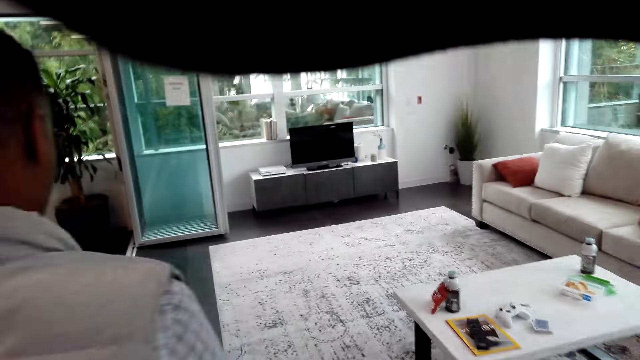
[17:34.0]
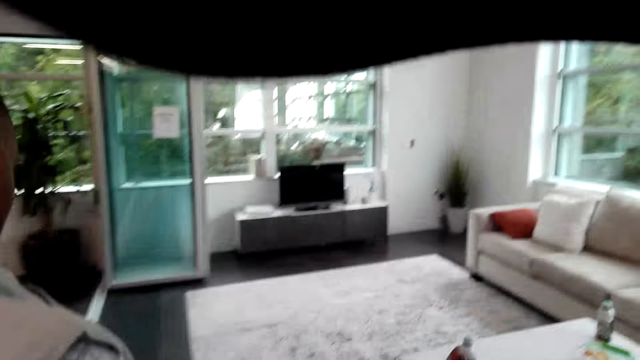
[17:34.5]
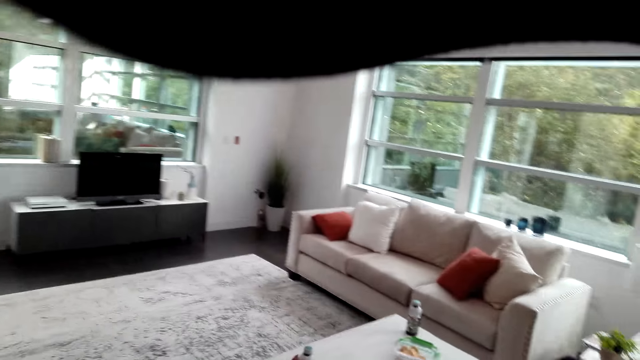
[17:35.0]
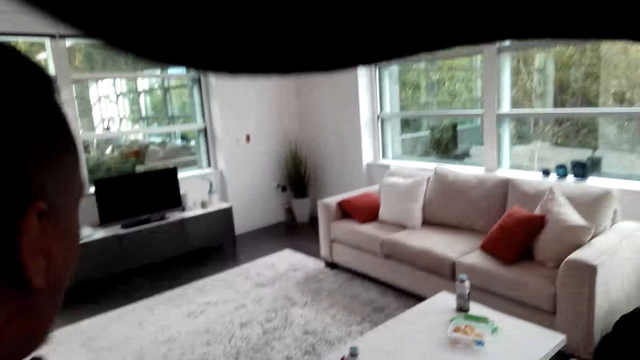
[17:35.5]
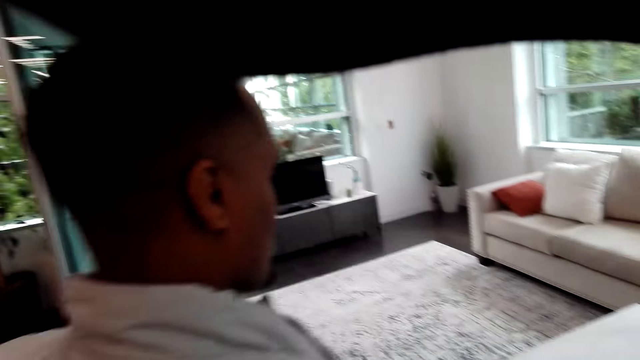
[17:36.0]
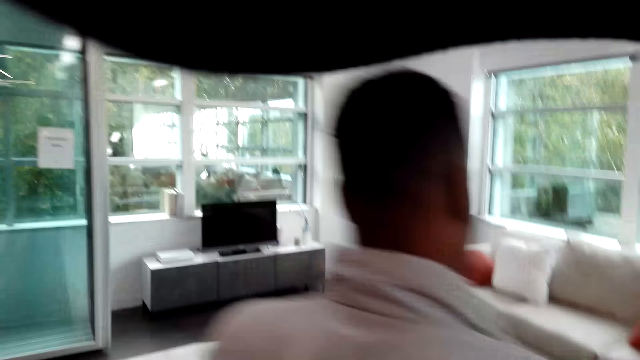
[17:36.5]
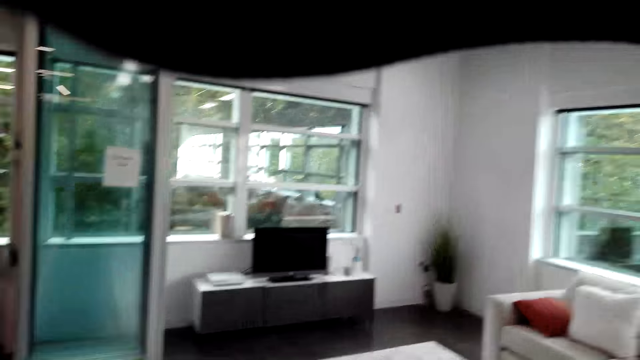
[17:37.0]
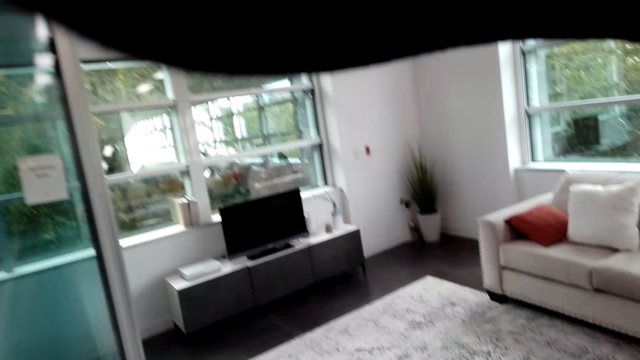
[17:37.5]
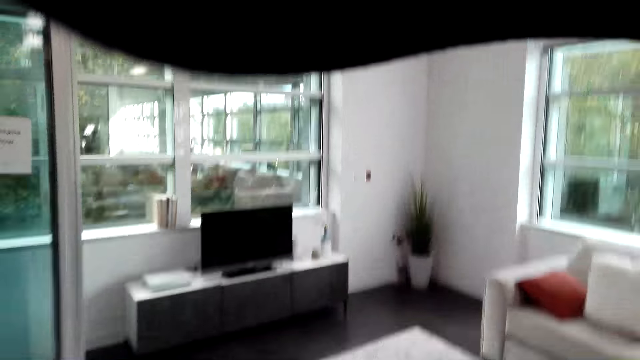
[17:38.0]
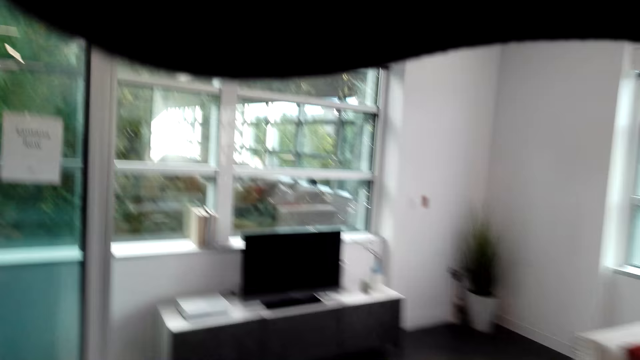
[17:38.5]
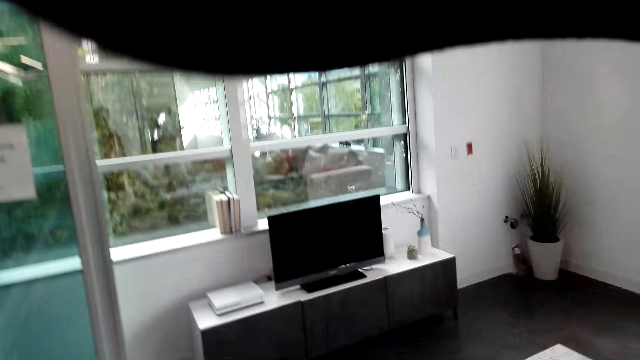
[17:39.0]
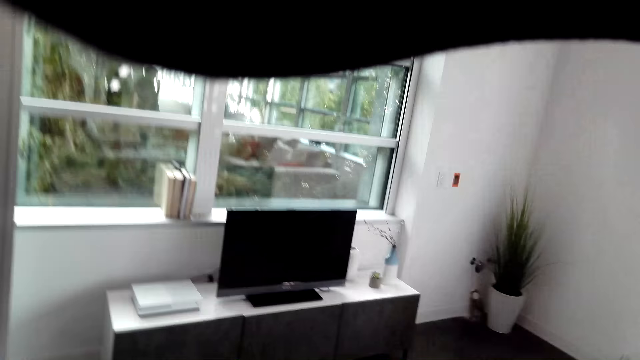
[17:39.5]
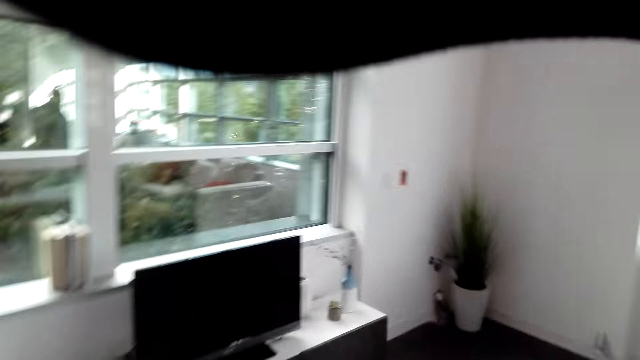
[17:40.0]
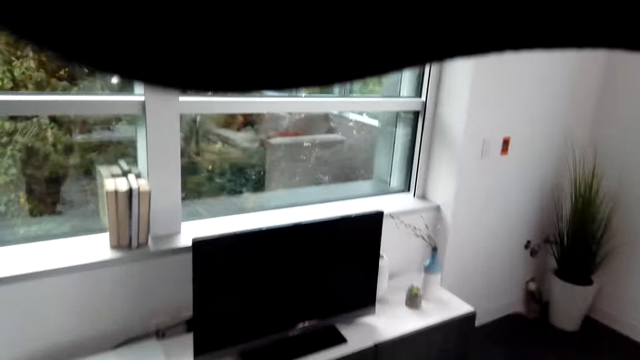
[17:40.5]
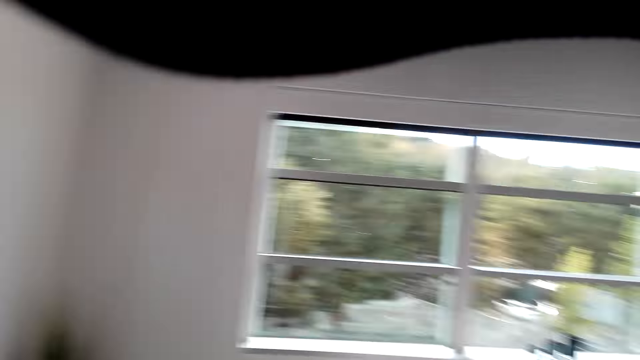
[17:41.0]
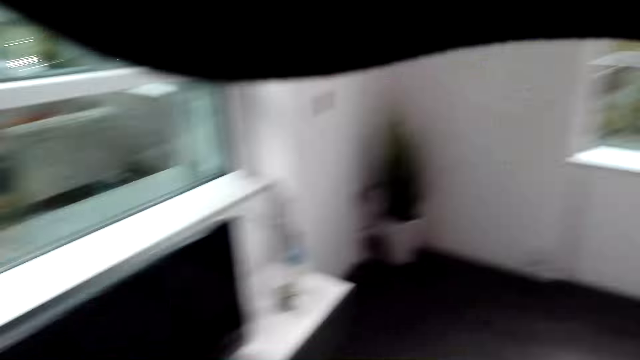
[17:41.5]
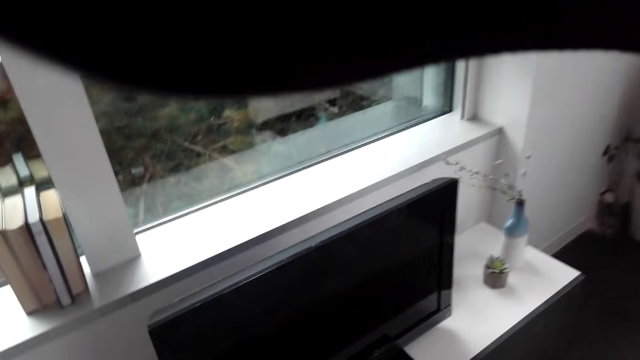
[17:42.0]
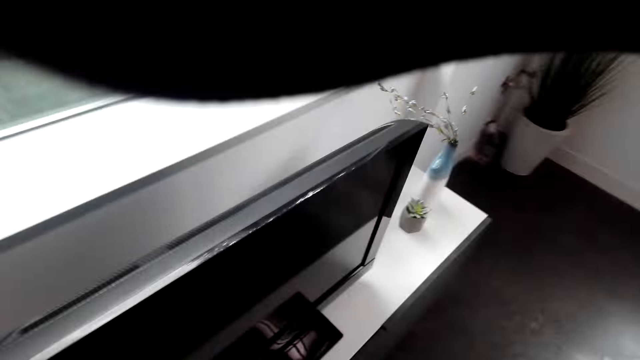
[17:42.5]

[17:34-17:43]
The camera wearer talks with a man.

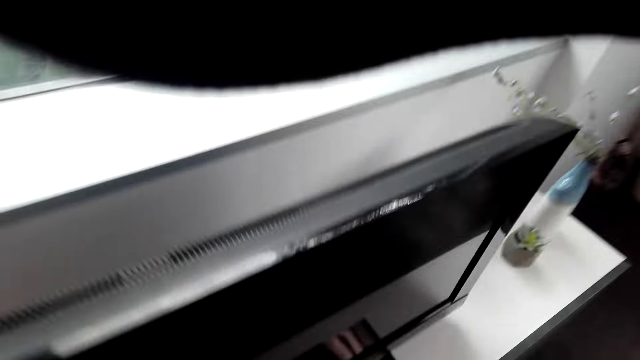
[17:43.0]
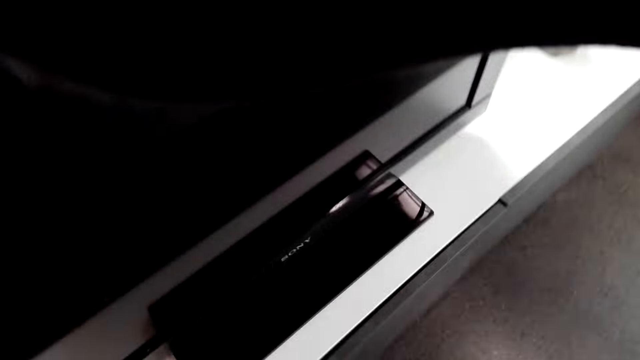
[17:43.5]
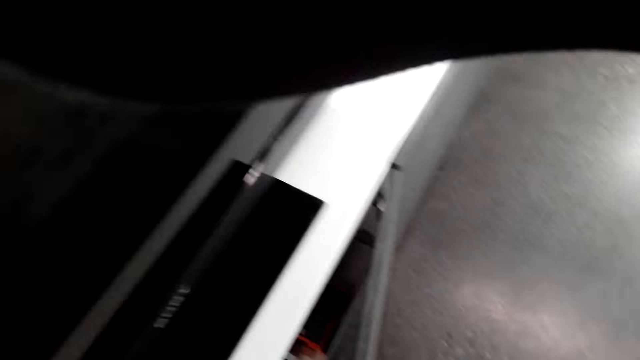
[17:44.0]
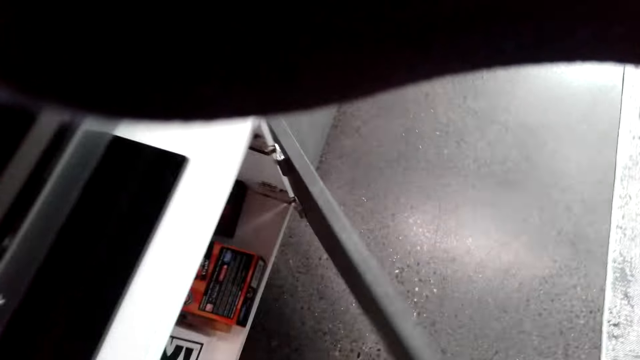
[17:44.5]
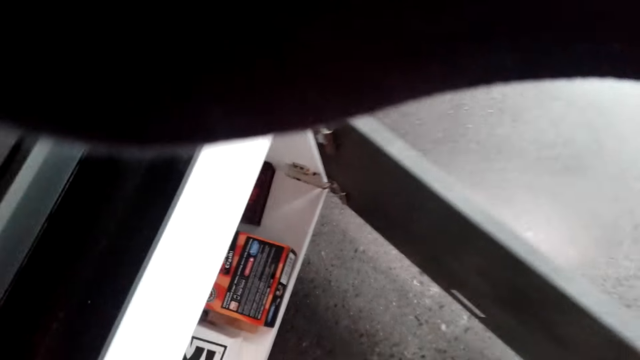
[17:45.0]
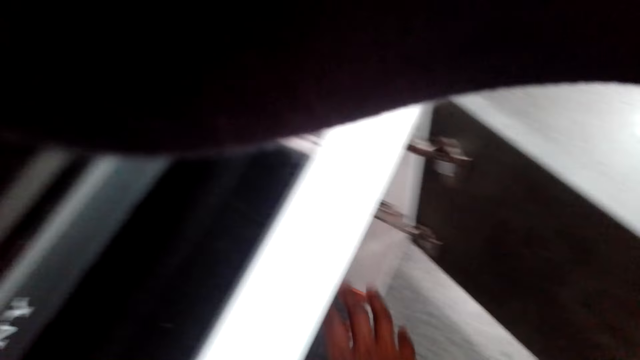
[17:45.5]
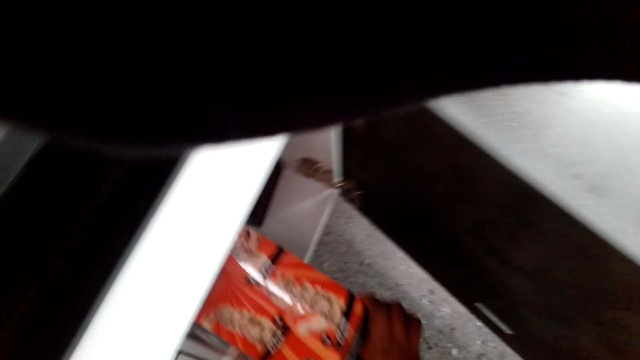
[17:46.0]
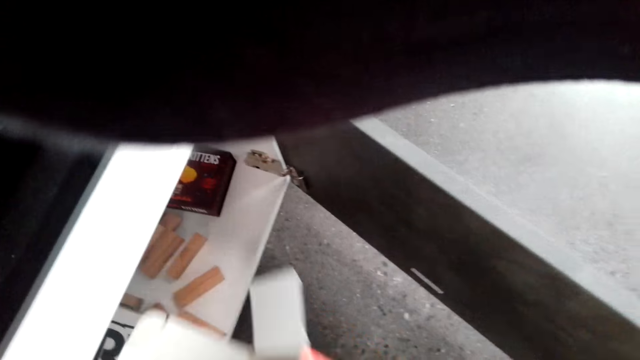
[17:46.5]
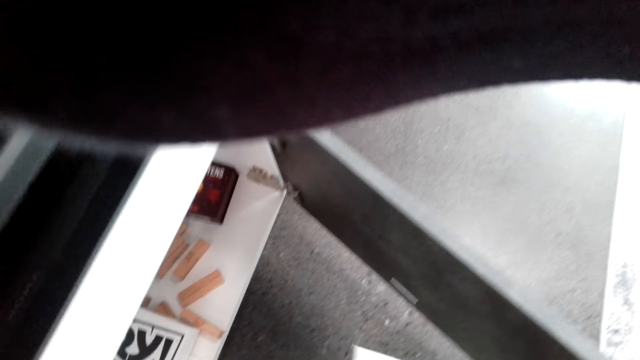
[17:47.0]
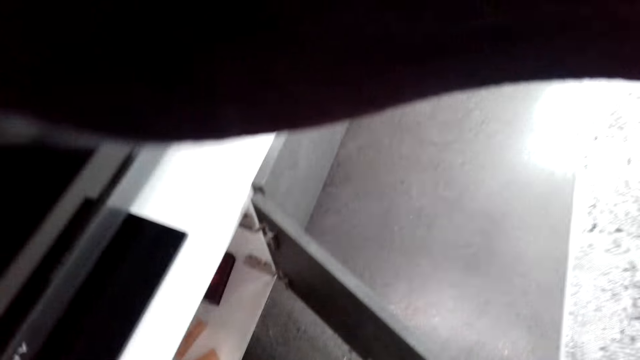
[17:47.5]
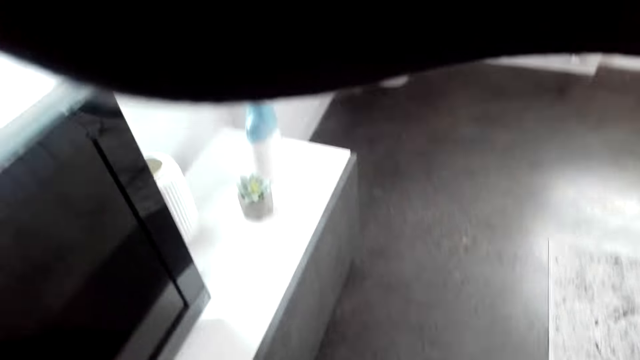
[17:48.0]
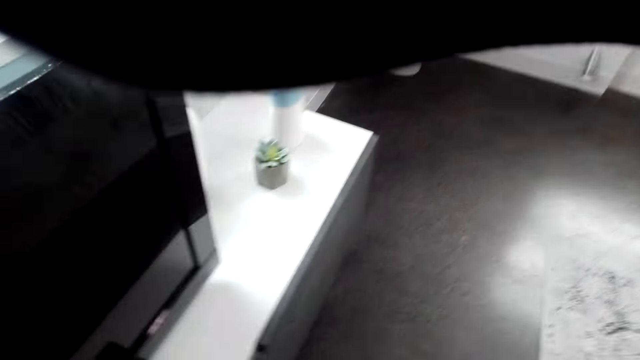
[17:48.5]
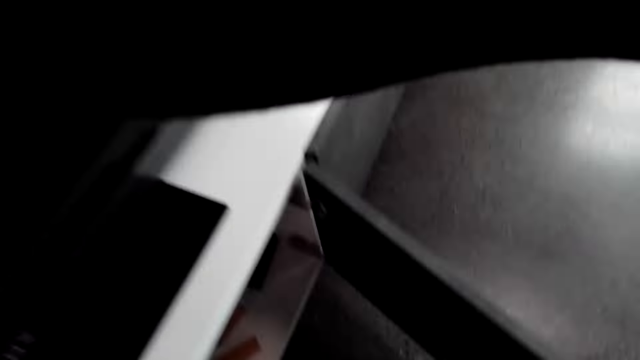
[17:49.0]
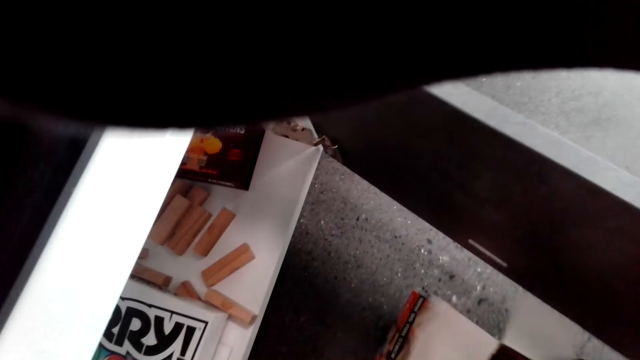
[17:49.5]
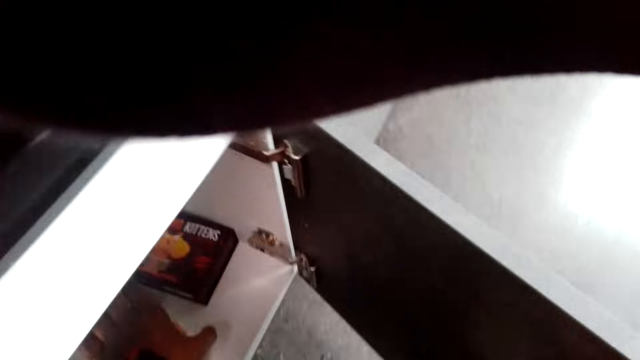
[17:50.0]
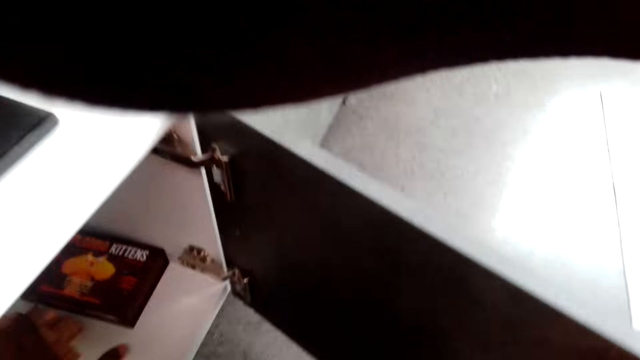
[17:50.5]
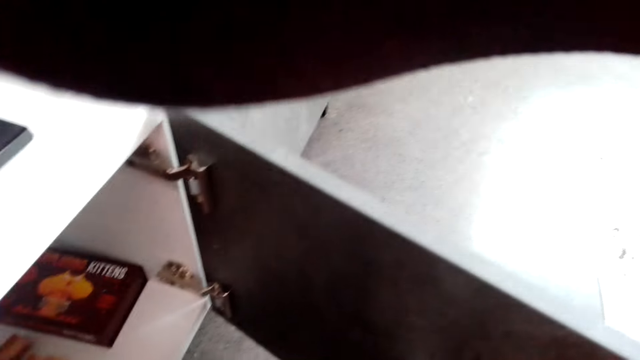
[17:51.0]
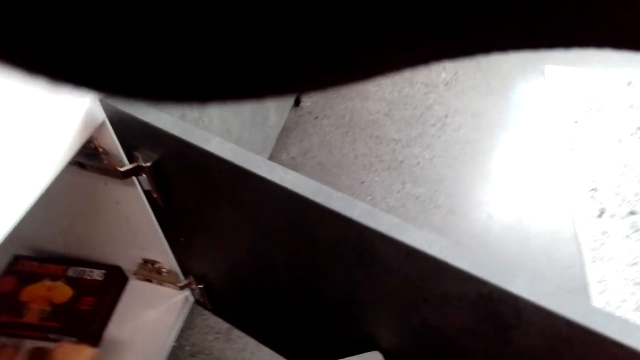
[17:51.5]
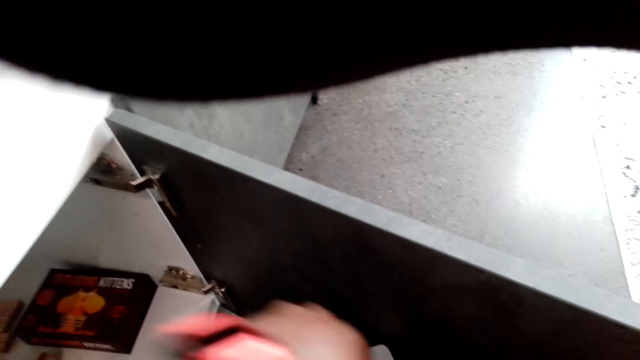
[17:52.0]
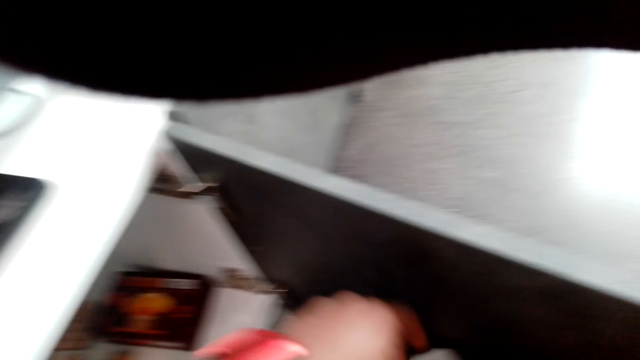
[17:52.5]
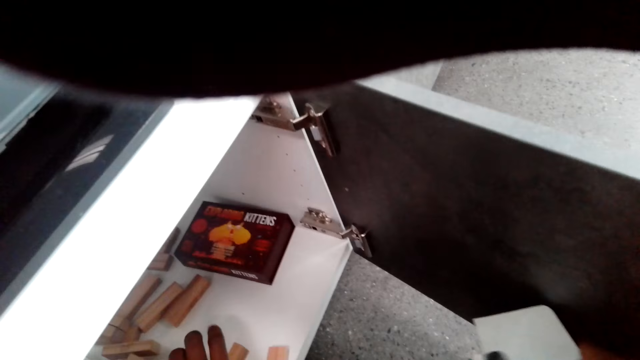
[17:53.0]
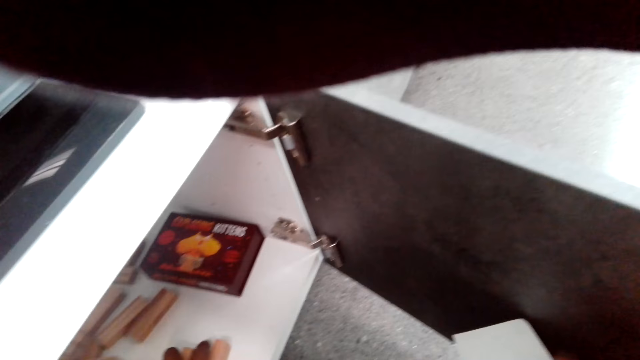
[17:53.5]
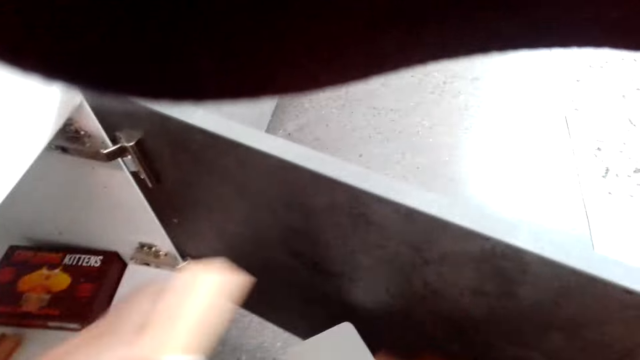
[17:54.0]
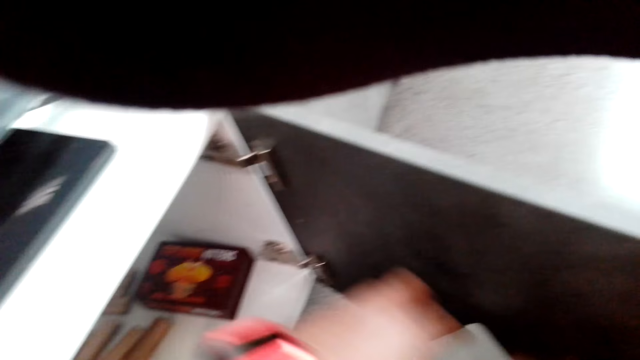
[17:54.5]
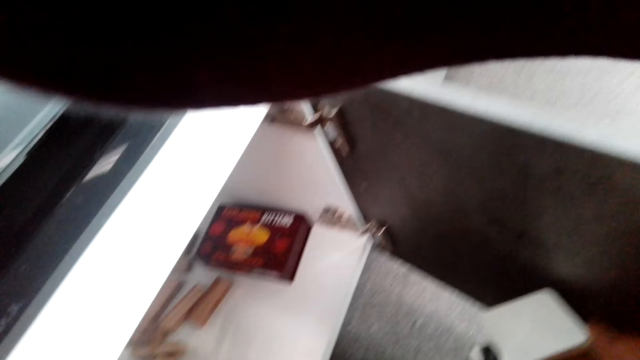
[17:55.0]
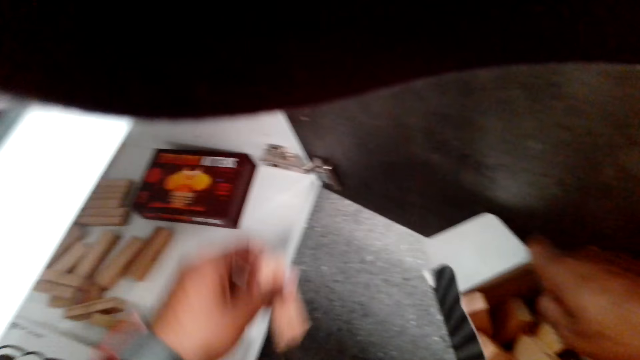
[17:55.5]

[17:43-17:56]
The camera wearer opens the cabinet. They pick a board game from the cabinet. They collect something.
